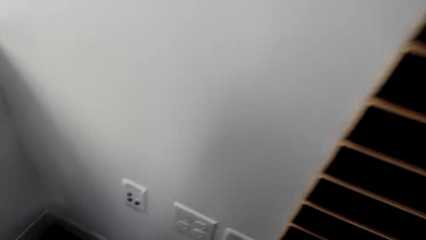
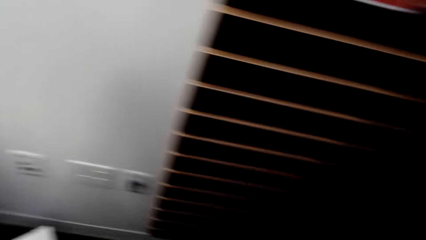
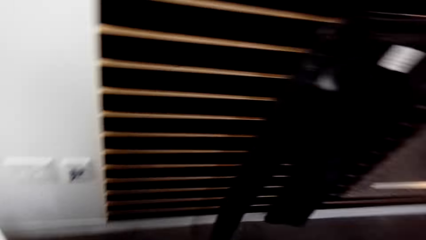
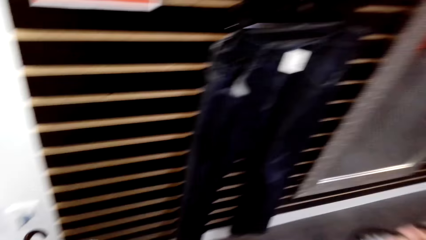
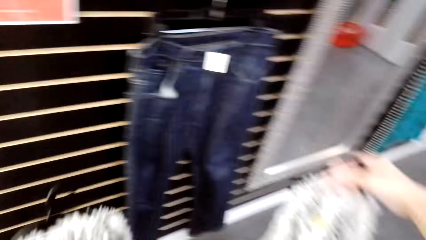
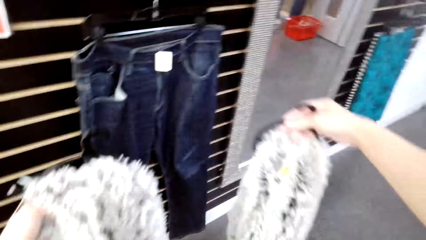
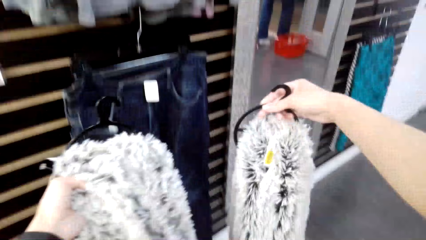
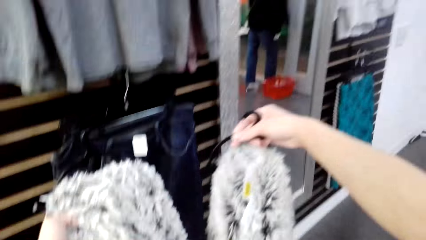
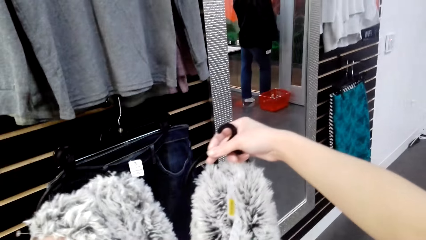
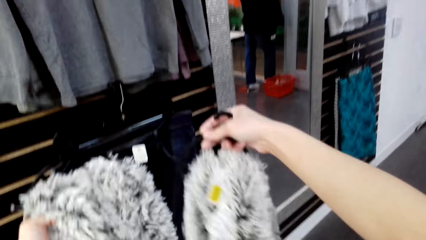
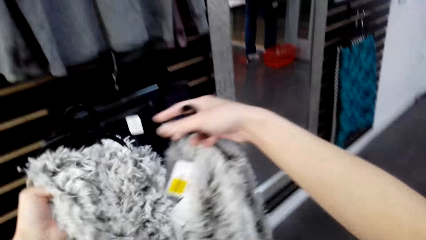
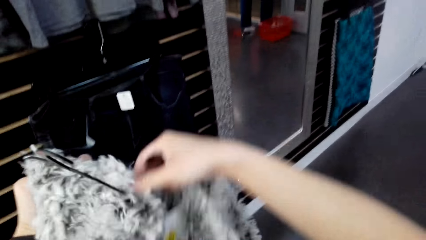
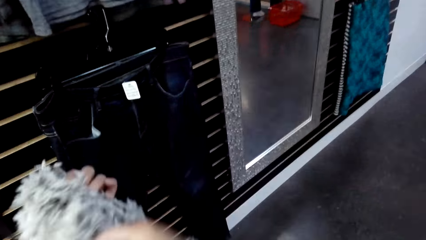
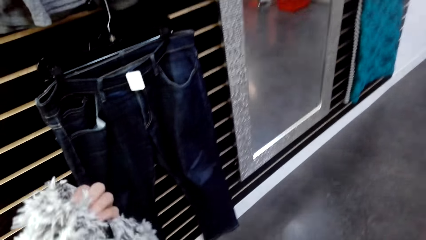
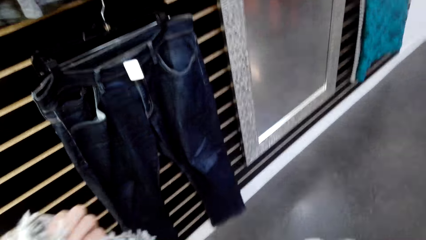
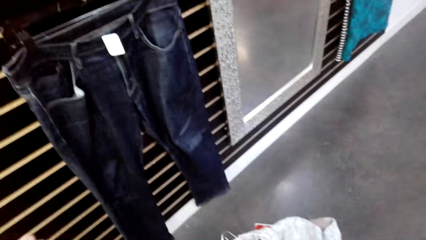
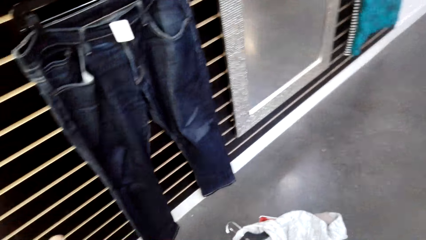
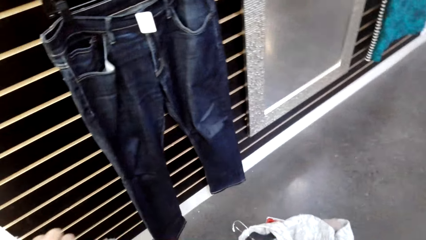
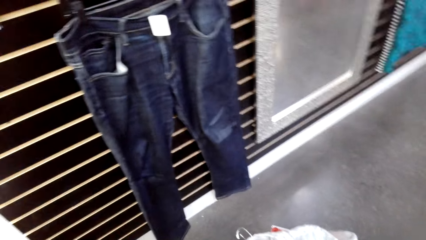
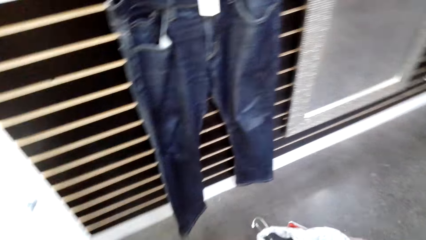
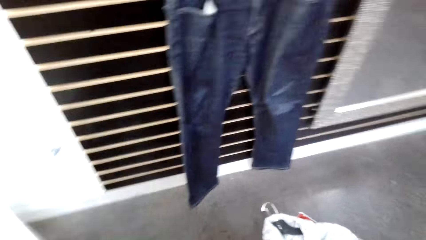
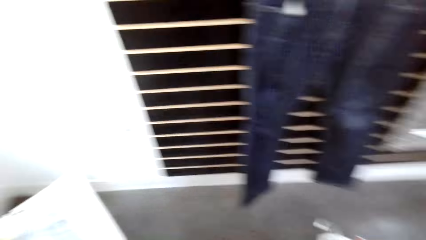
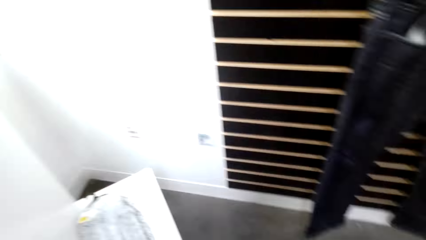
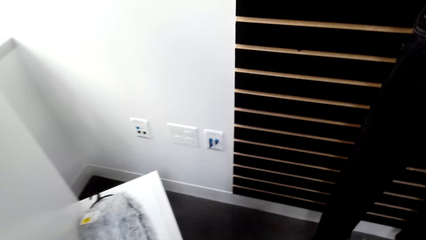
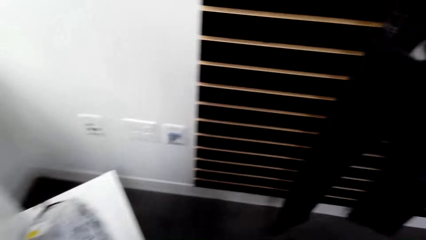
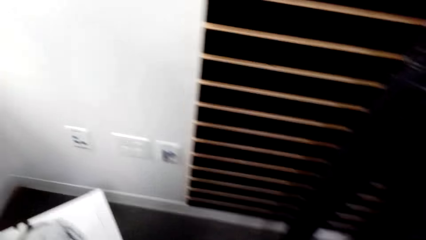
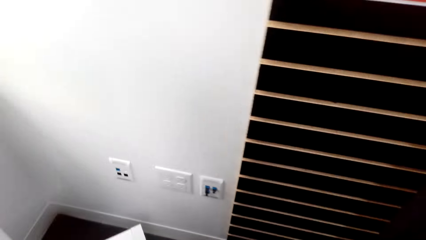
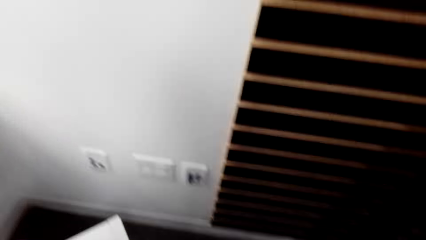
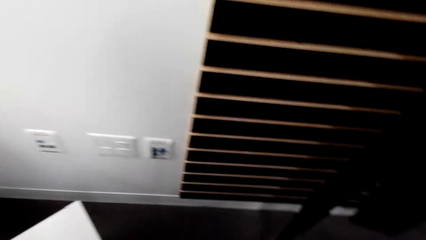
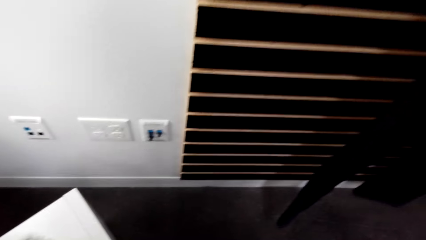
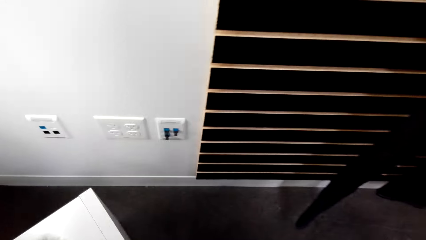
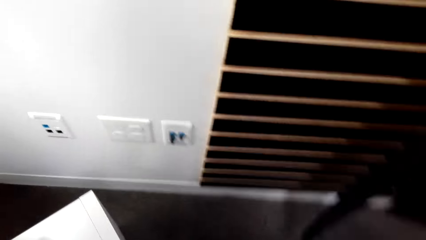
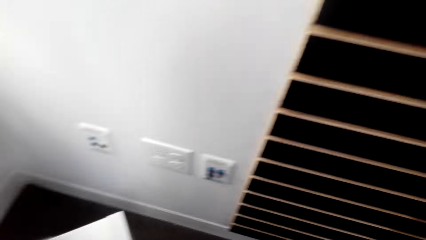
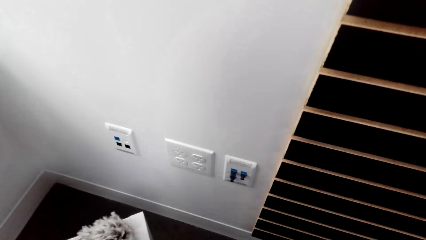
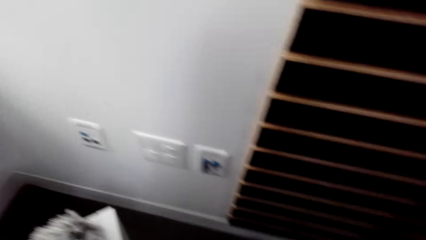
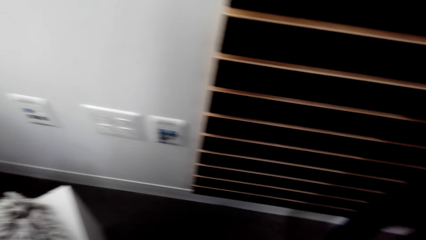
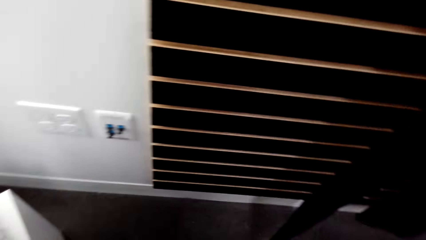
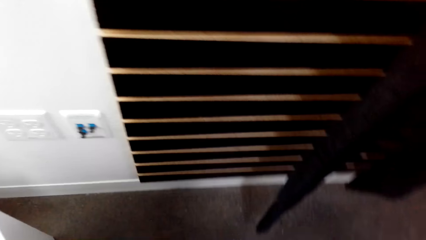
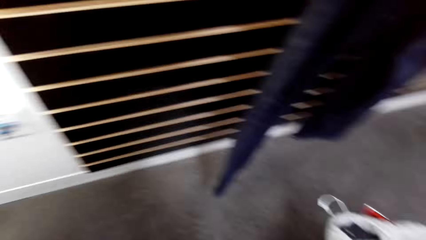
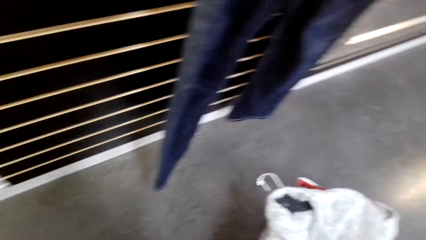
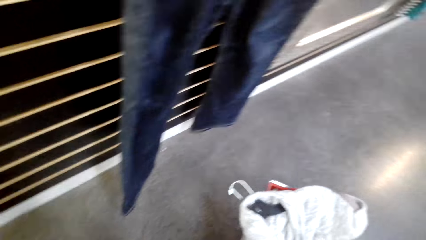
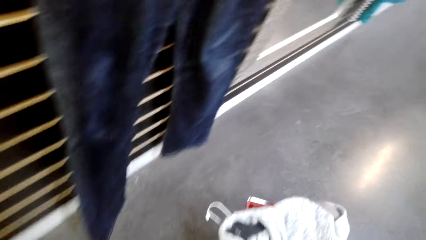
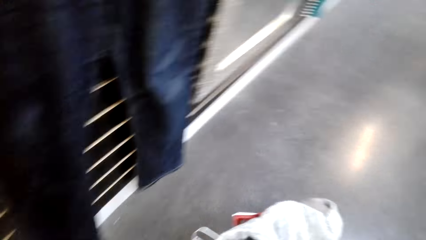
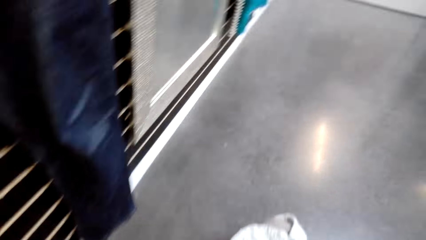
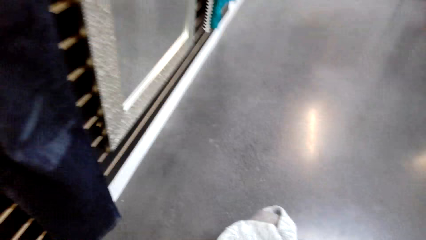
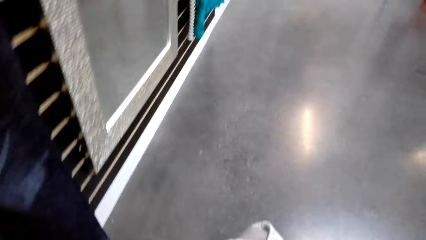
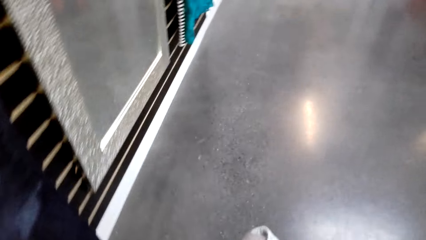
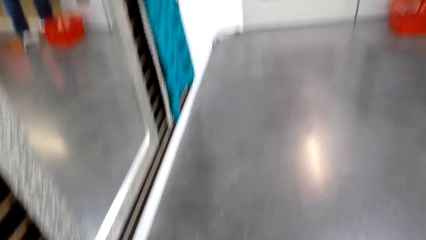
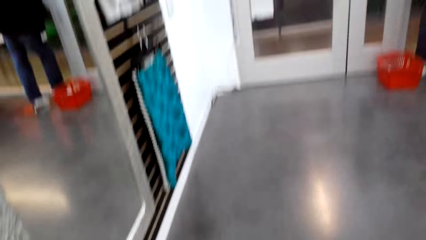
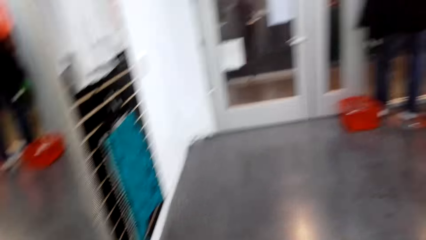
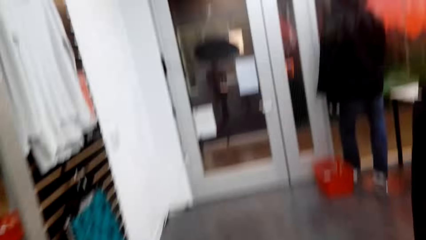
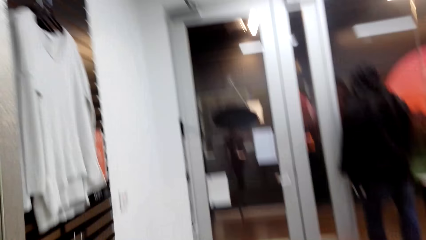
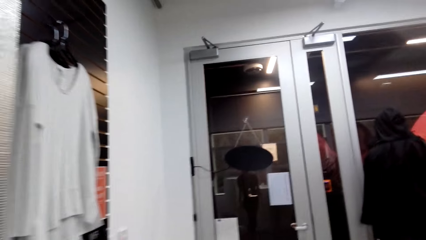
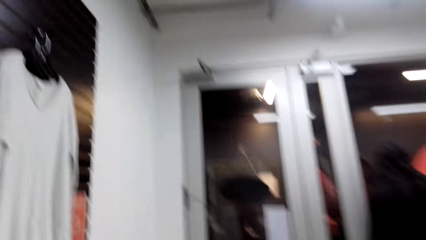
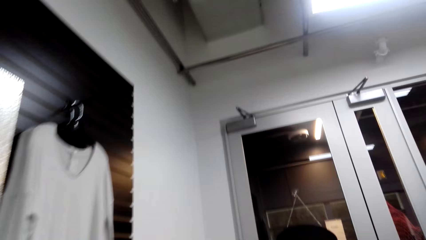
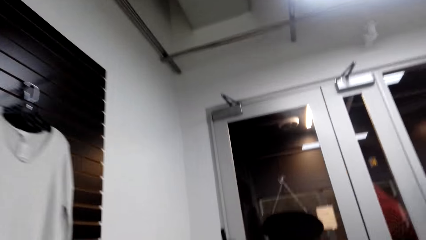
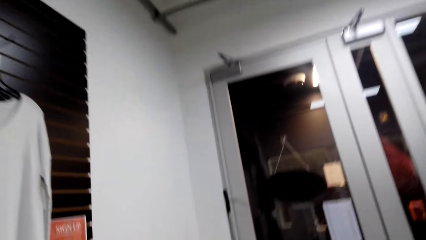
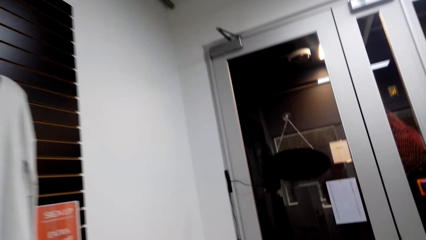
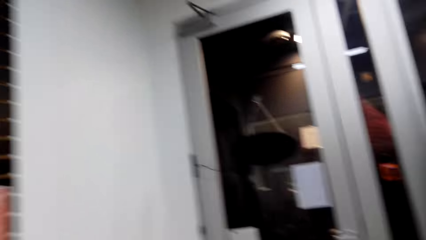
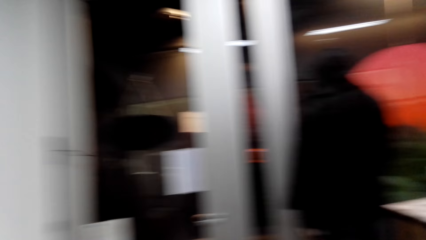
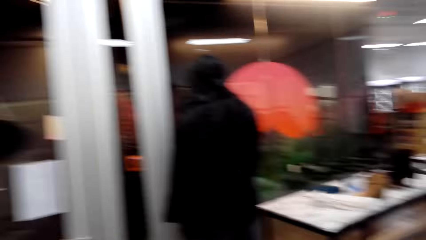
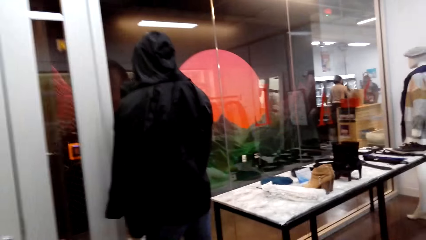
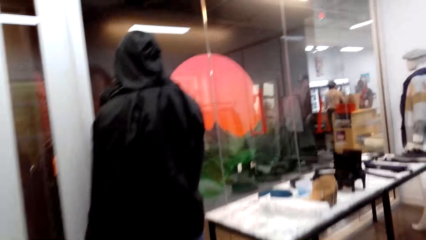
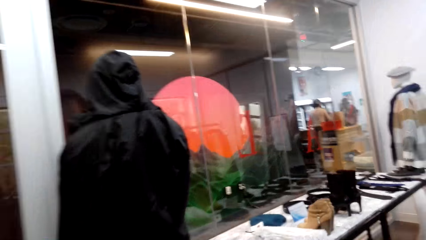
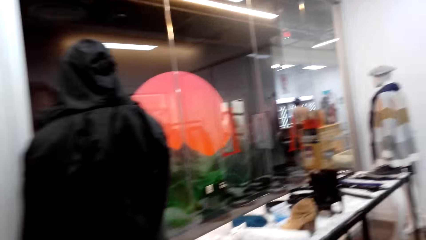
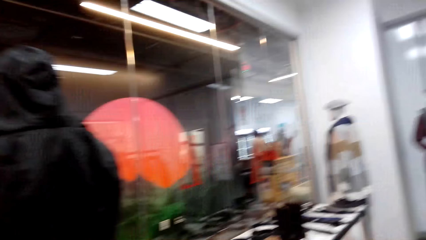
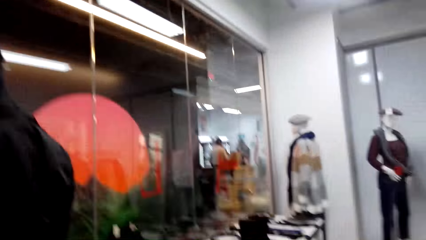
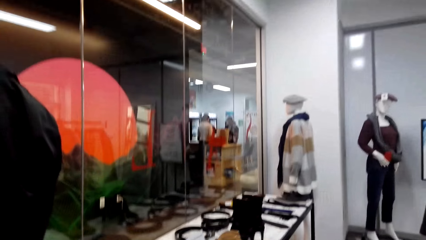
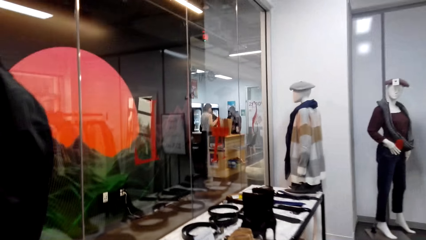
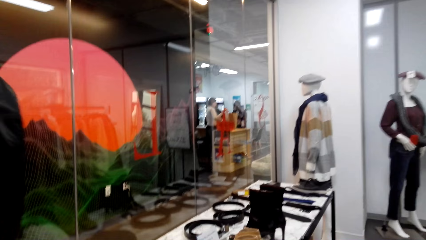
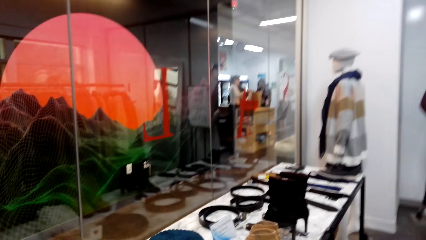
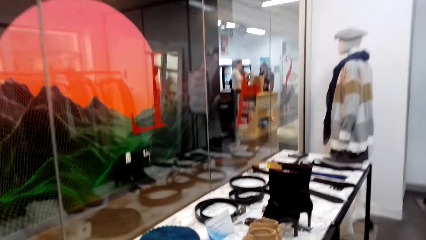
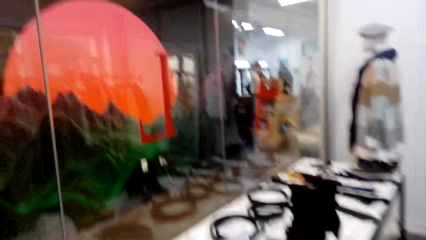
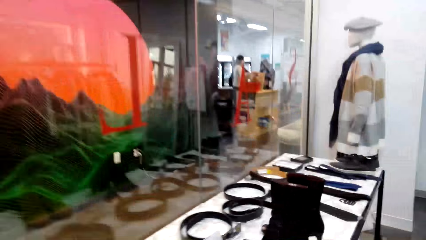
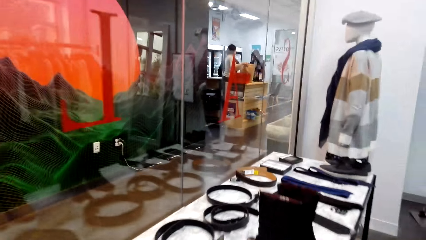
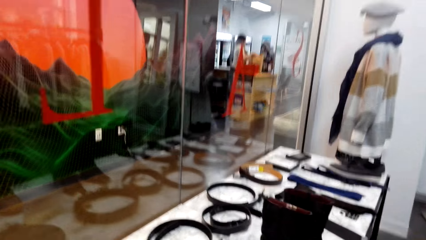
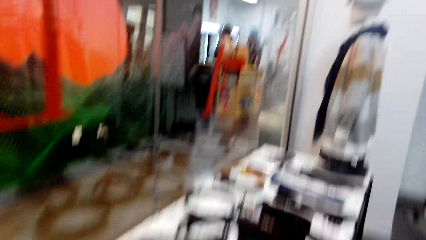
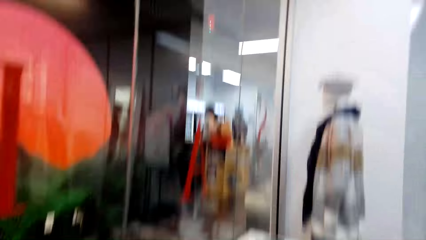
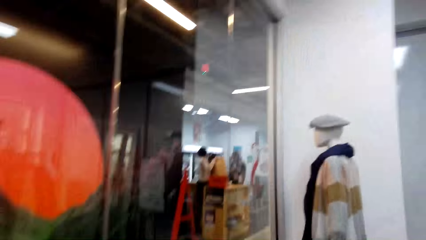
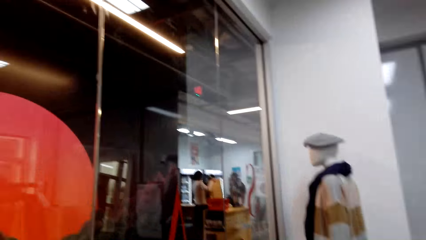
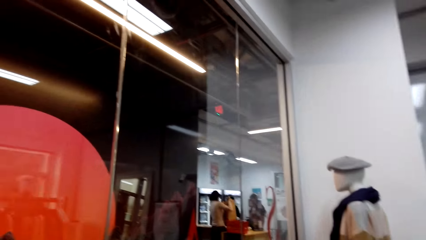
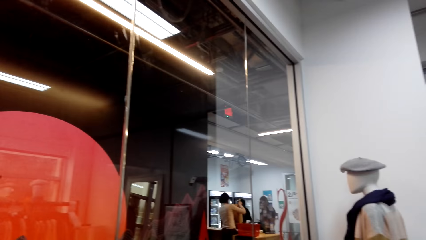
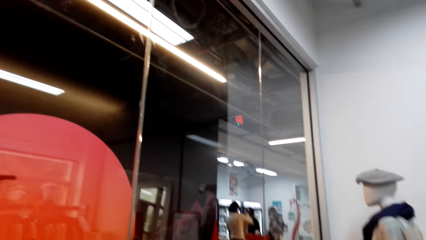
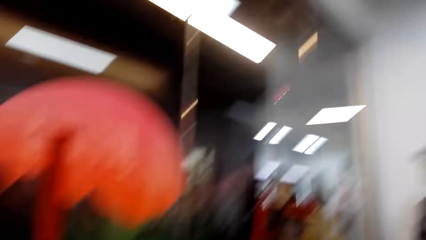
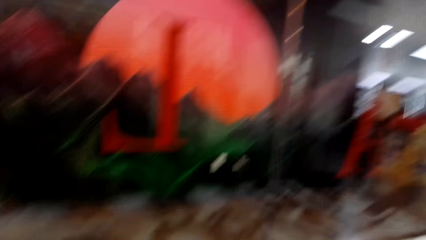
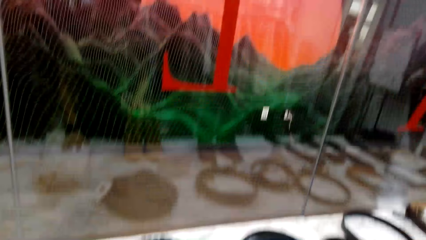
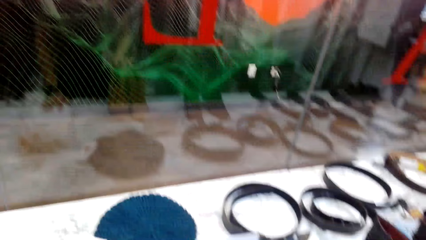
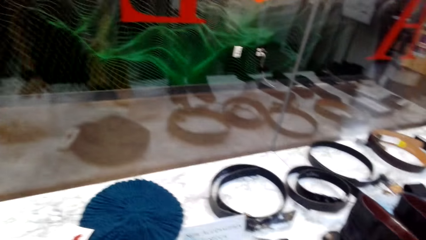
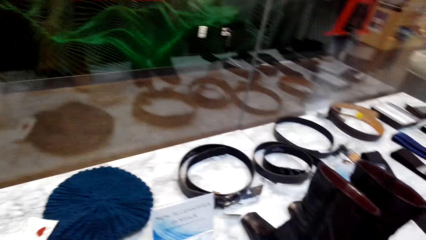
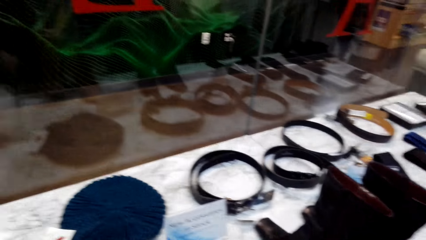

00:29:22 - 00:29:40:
The camera wearer lifts up two scarves. They put the scarf on a side table. They walk right, around the boutique.
